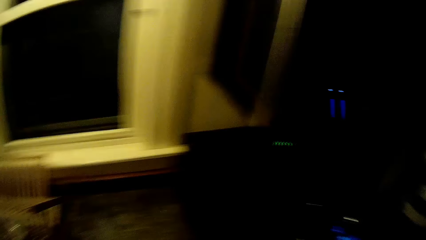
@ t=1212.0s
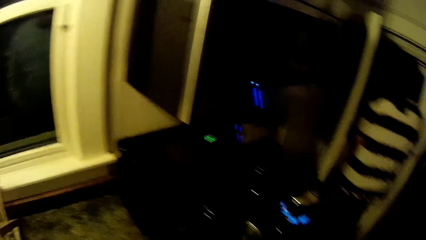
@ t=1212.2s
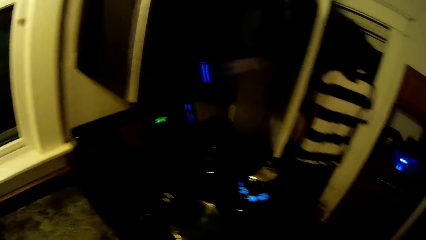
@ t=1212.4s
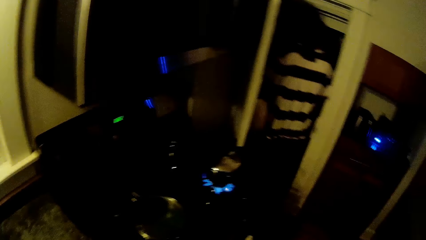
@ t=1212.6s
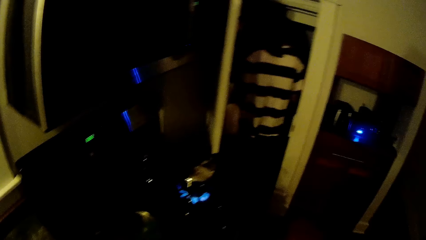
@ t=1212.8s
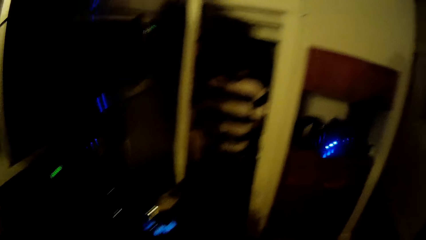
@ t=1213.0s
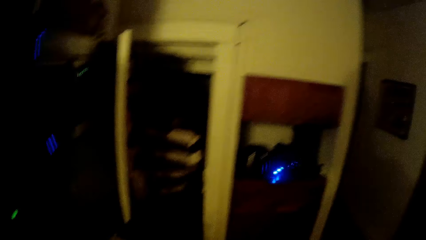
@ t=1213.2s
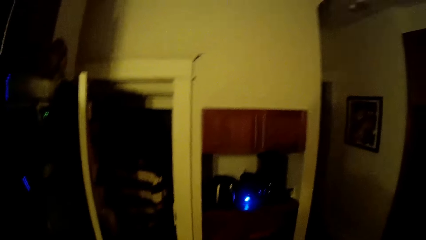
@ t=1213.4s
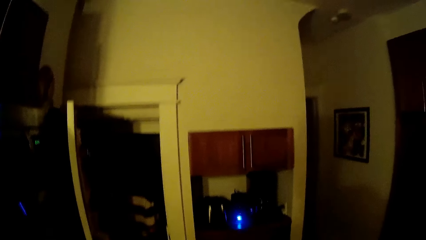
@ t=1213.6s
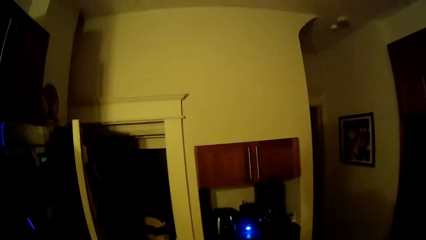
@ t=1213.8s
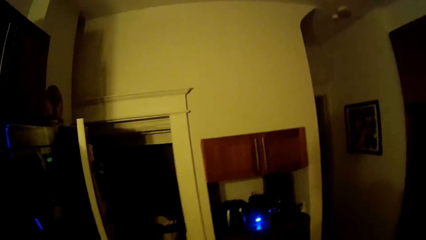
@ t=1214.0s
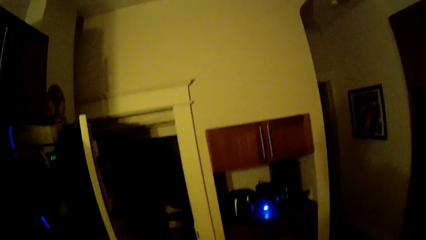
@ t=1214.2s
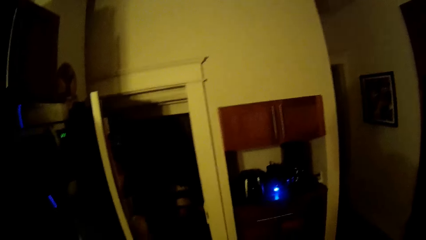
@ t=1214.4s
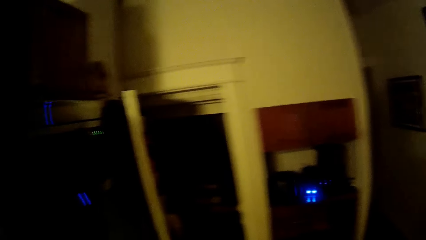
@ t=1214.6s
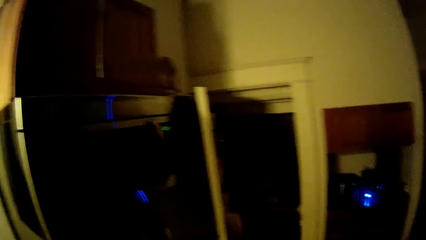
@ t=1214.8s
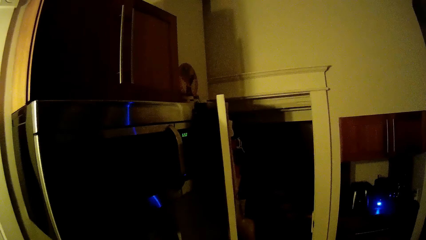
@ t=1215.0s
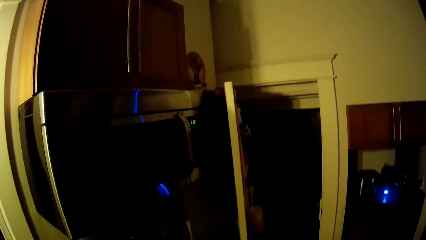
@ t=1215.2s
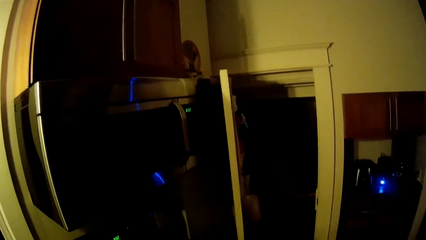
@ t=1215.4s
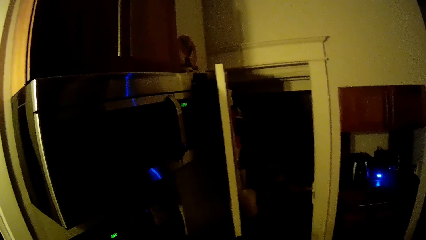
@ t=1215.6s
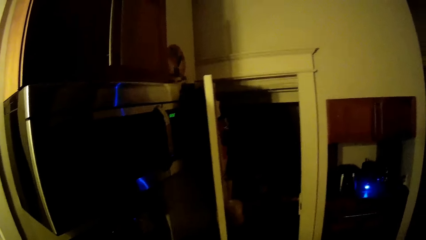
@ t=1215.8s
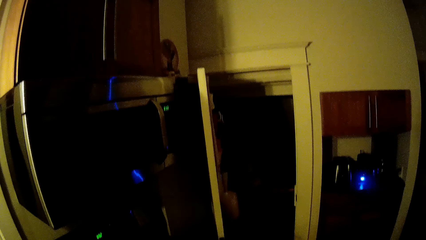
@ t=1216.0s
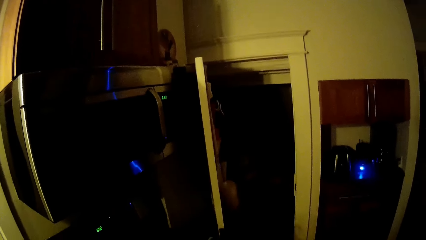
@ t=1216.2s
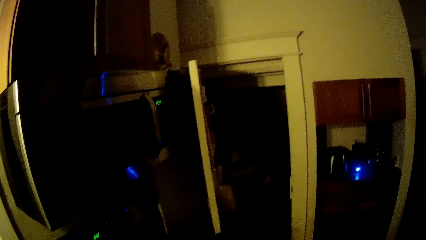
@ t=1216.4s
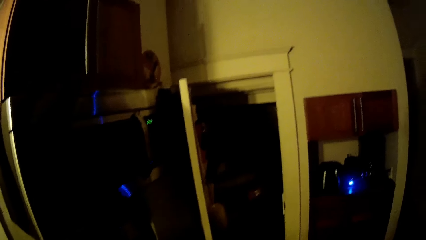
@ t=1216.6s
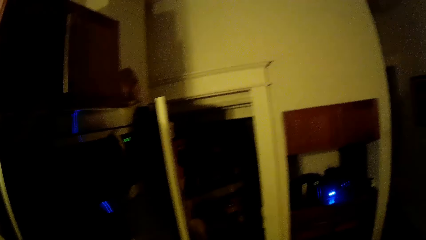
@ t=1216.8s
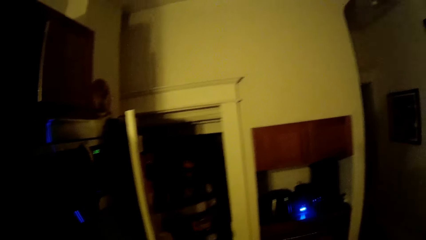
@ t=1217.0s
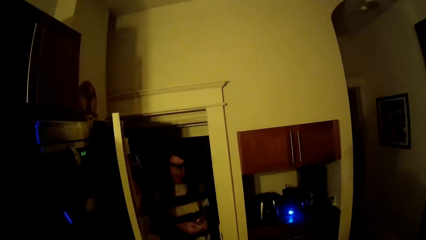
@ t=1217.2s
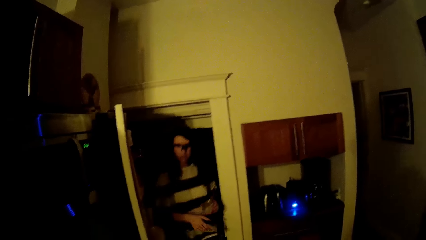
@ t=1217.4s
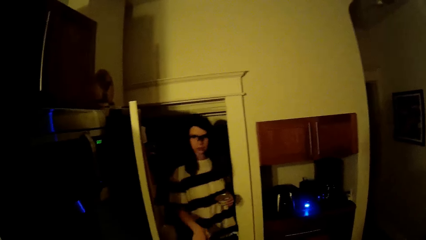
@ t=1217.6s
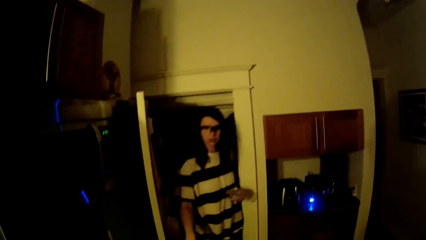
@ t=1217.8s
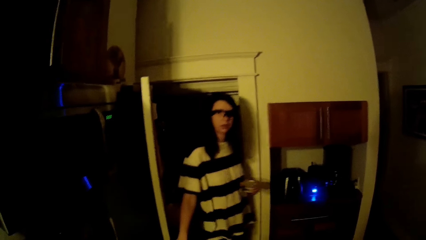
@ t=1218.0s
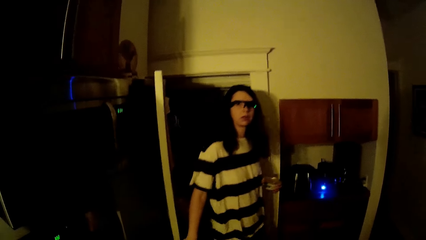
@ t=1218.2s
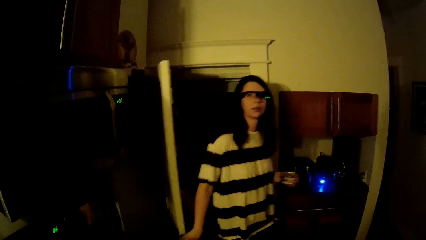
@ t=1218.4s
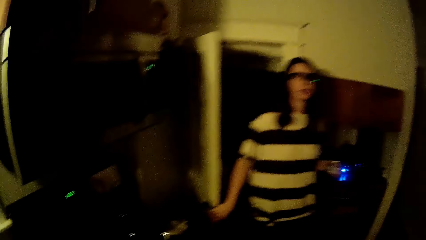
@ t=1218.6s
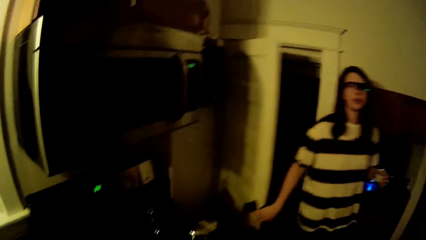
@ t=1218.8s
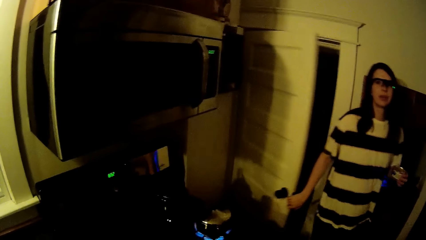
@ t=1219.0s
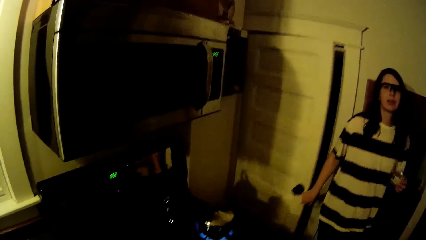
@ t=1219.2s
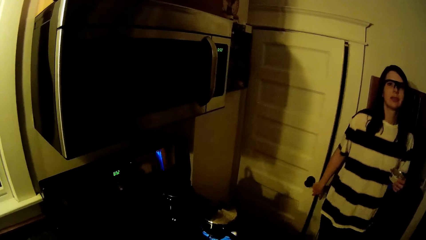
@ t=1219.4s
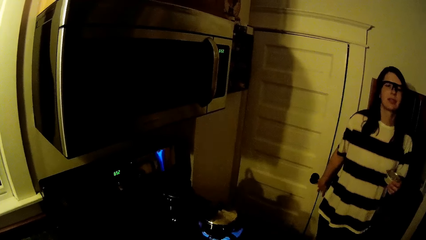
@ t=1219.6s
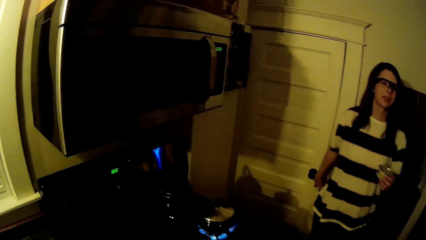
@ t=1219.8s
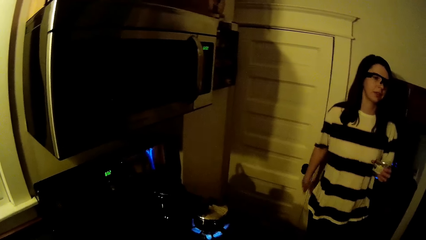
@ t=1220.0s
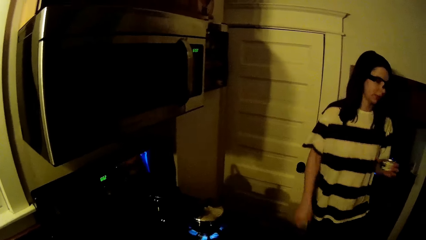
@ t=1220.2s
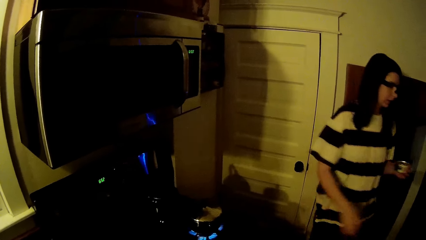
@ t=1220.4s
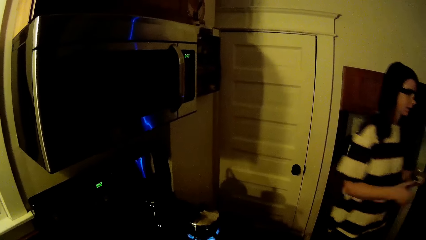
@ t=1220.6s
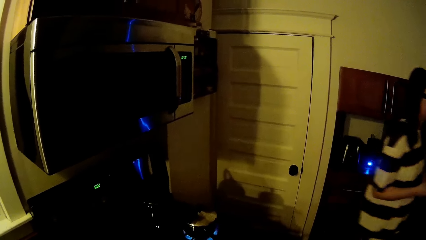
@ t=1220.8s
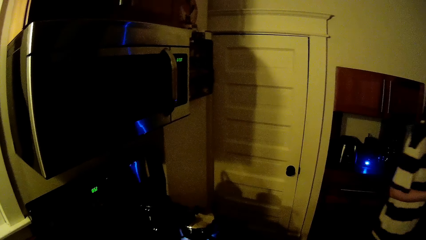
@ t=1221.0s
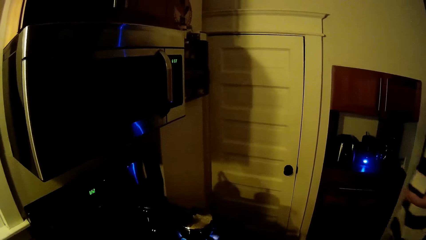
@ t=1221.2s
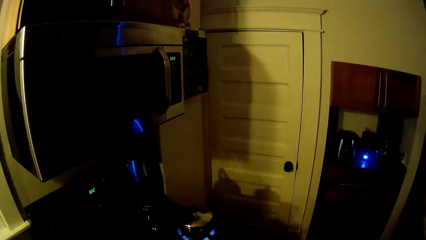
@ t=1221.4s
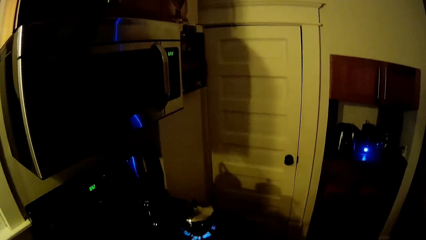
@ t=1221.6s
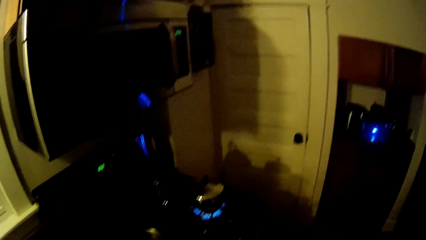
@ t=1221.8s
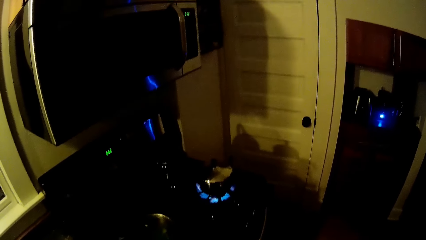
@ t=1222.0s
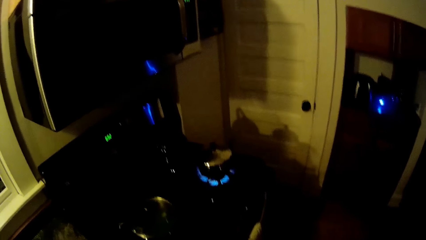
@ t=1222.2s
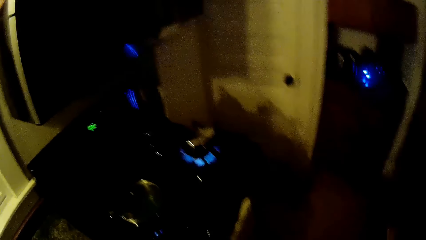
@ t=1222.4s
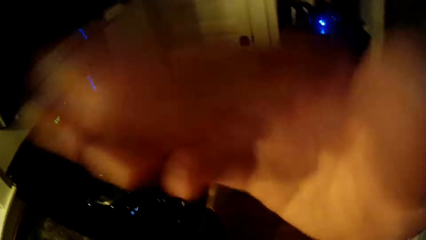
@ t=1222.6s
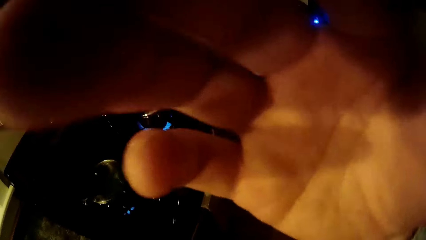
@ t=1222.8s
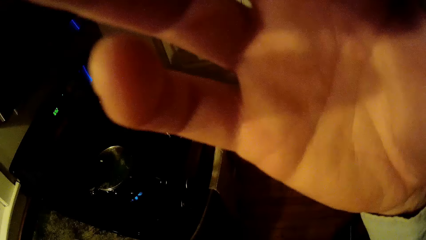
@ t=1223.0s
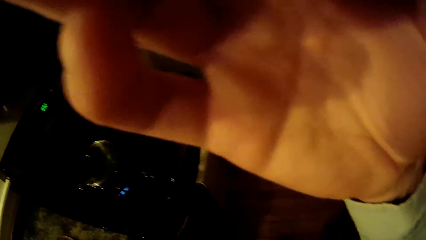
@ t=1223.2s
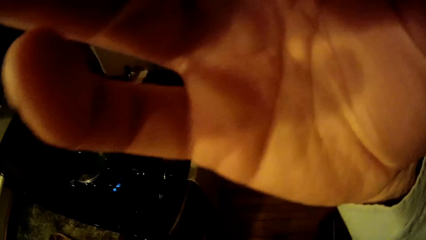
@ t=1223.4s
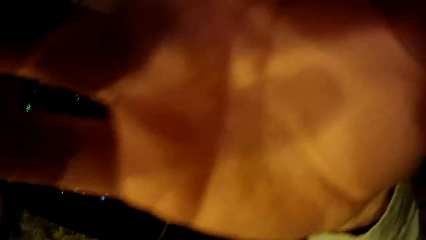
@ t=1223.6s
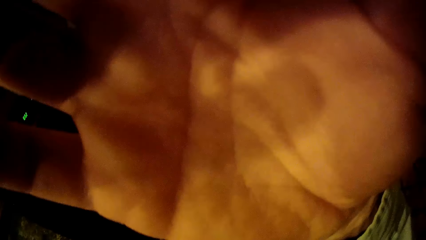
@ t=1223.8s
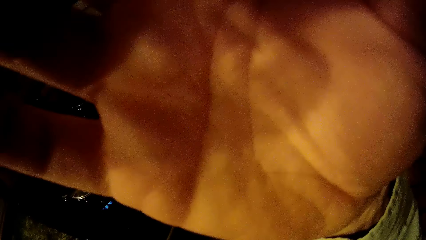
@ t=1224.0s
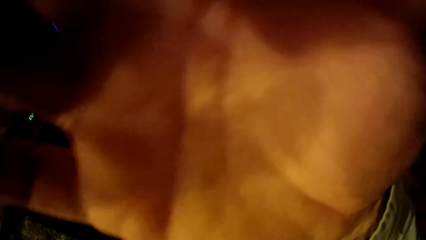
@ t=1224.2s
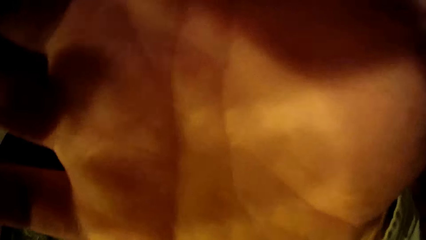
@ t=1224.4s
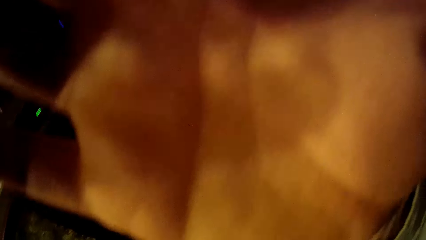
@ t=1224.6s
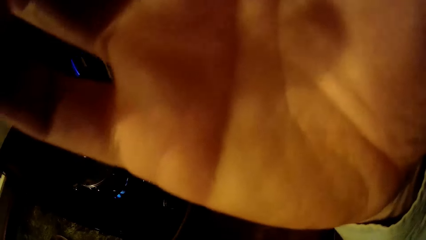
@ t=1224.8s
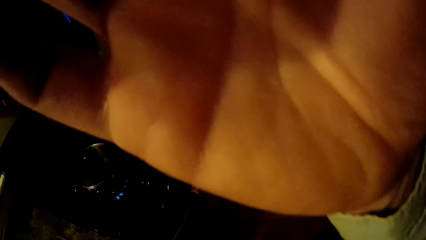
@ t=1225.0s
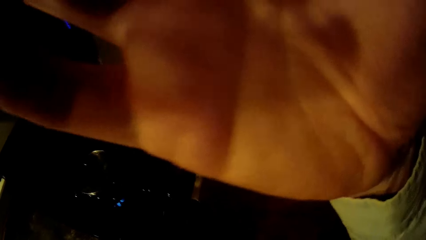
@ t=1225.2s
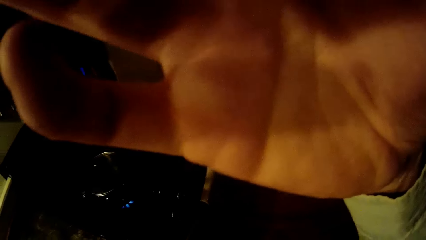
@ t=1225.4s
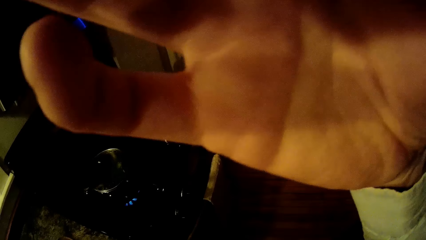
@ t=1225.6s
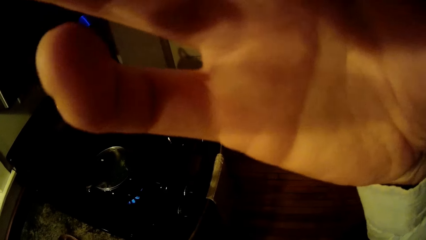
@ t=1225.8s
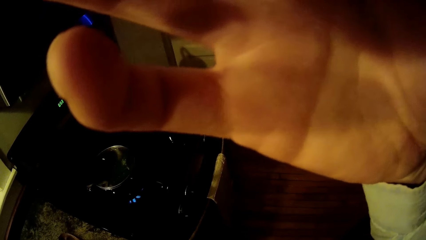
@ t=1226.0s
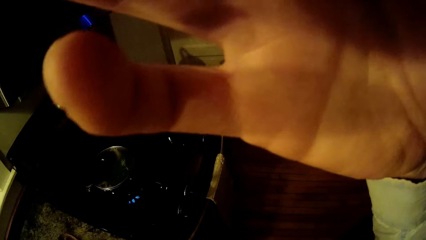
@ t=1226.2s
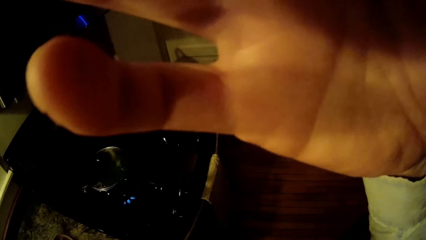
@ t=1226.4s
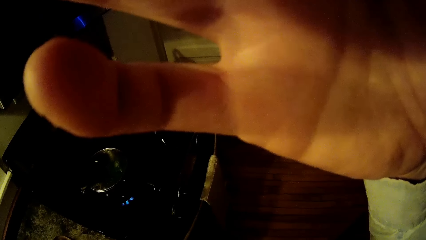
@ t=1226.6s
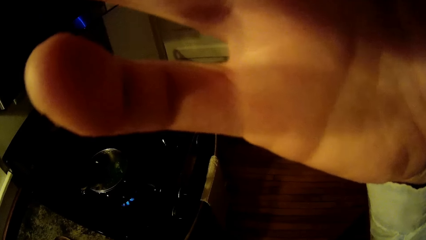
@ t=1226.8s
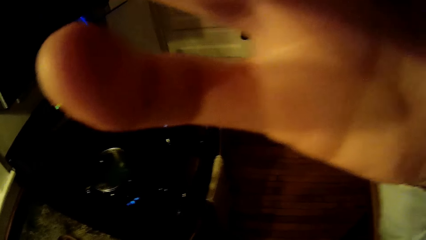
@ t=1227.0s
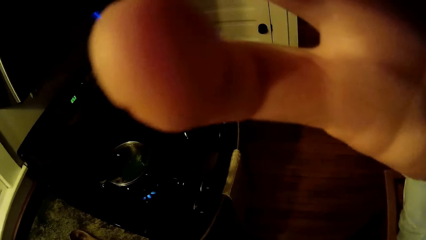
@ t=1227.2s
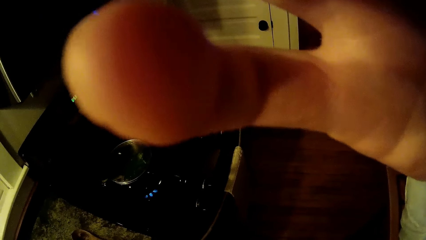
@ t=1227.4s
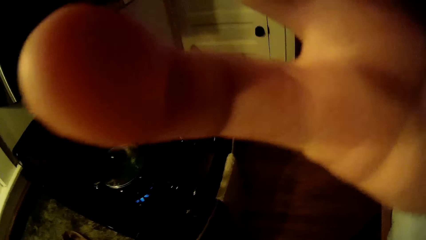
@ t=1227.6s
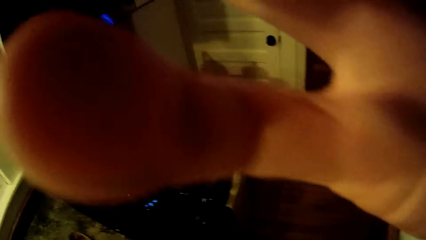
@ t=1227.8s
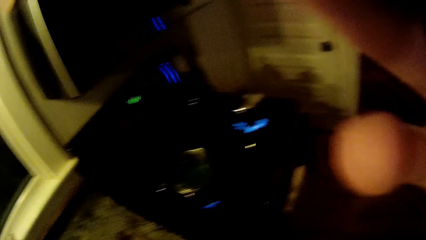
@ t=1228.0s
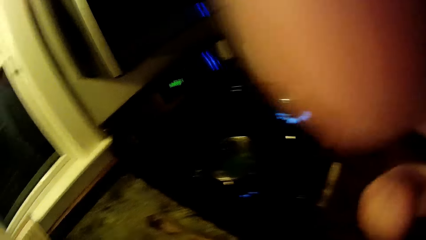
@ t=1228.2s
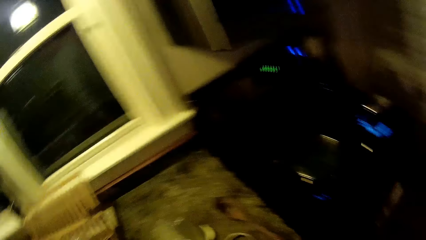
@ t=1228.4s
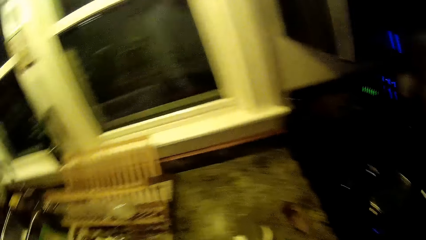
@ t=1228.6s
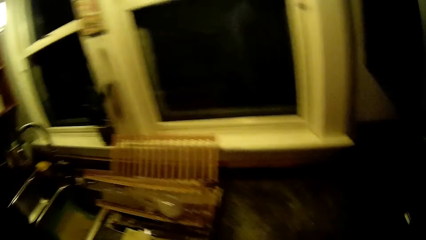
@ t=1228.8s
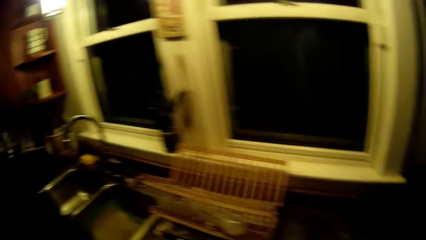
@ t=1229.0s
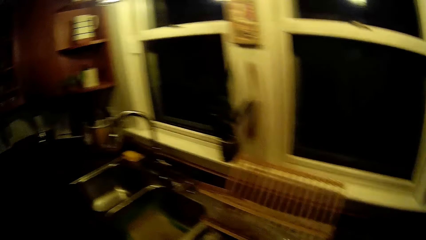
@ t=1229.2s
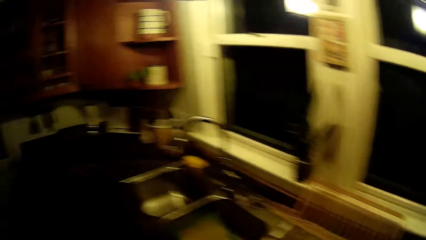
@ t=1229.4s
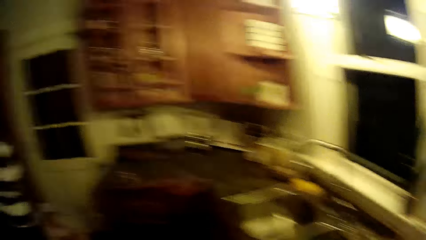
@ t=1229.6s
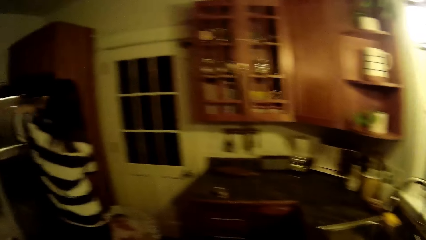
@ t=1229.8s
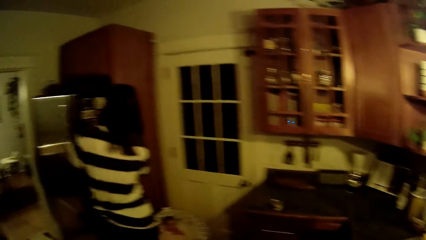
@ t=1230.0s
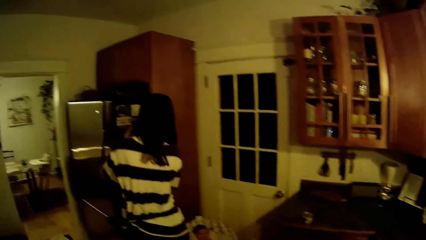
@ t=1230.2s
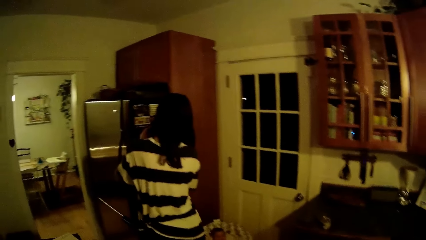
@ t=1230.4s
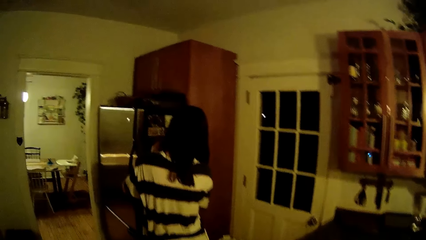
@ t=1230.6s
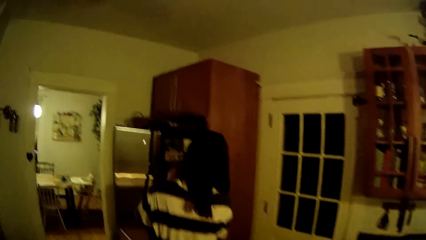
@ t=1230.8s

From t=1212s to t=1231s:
The woman leaves the kitchen. The camera wearer stares at the woman. The woman enters the kitchen. The woman closes the kitchen door with her right hand. The camera wearer stares at the stove. They adjust the body camera. They walk towards the woman and look around the kitchen.
